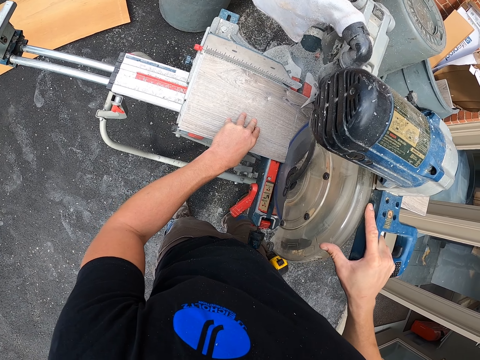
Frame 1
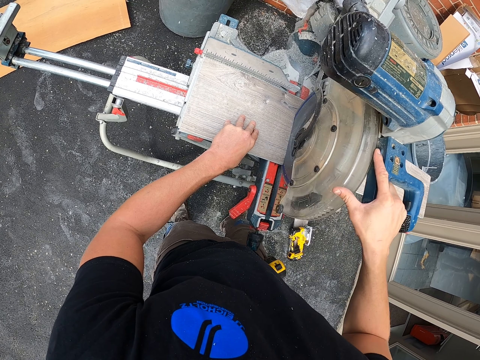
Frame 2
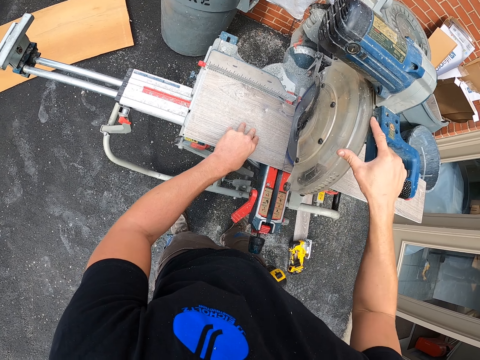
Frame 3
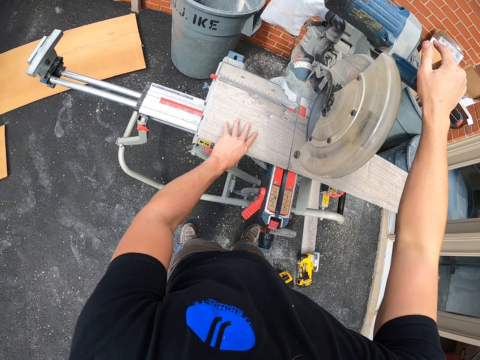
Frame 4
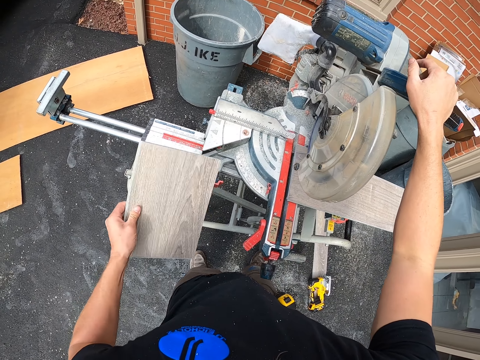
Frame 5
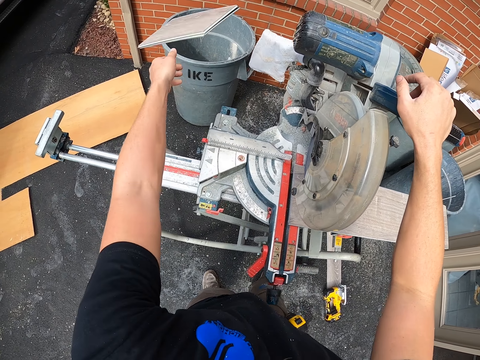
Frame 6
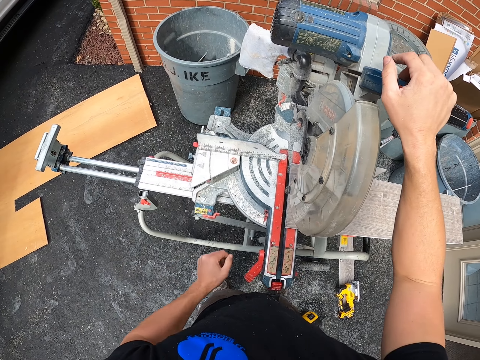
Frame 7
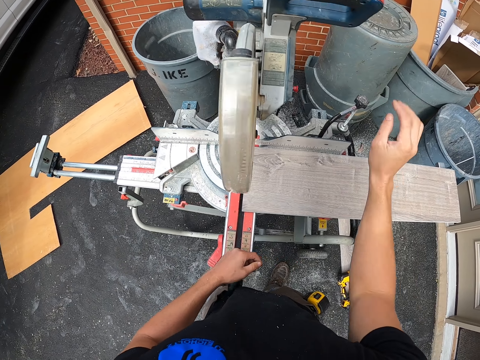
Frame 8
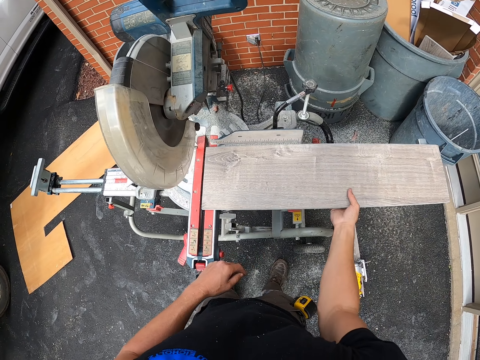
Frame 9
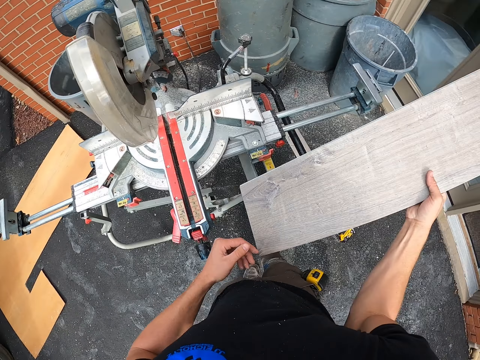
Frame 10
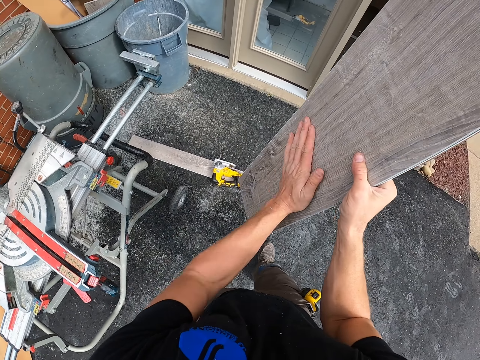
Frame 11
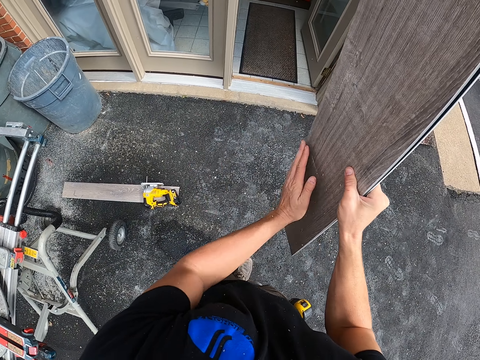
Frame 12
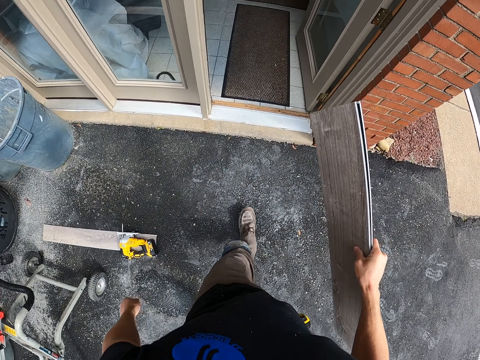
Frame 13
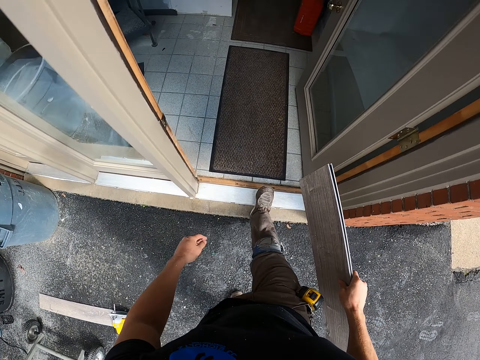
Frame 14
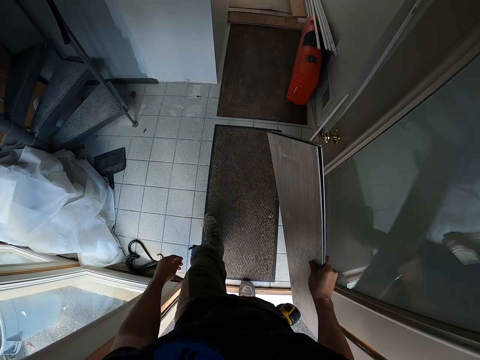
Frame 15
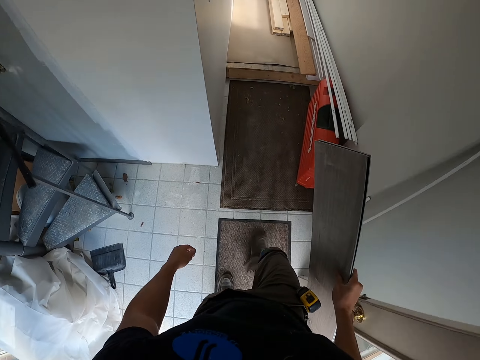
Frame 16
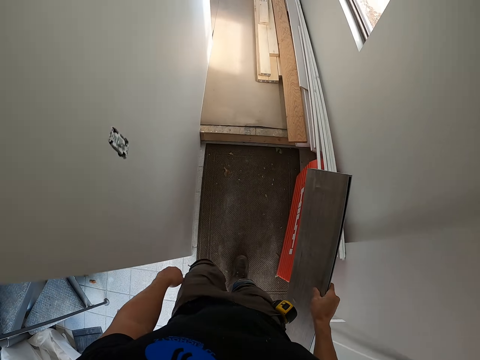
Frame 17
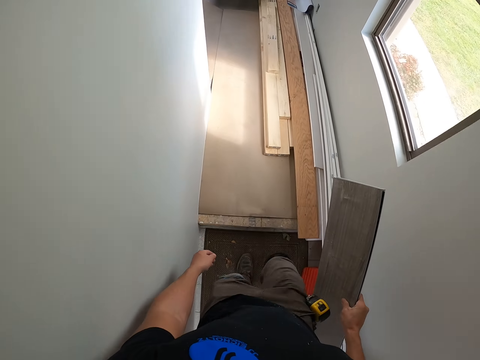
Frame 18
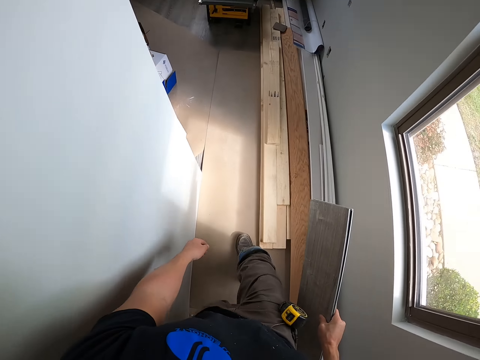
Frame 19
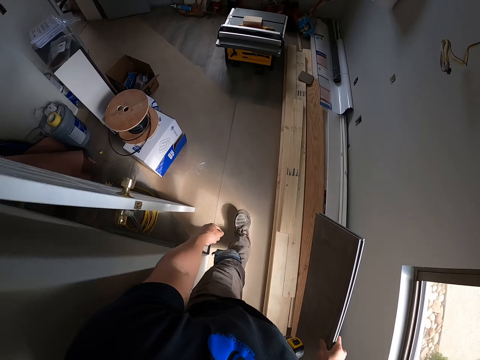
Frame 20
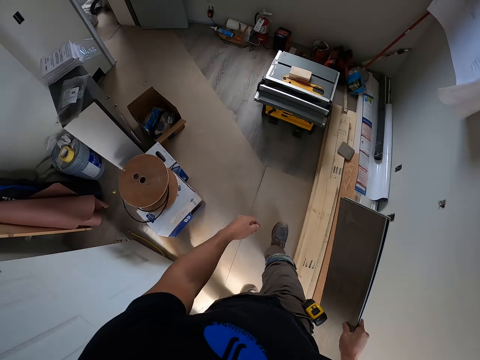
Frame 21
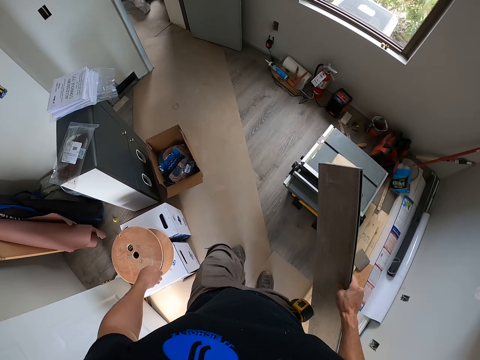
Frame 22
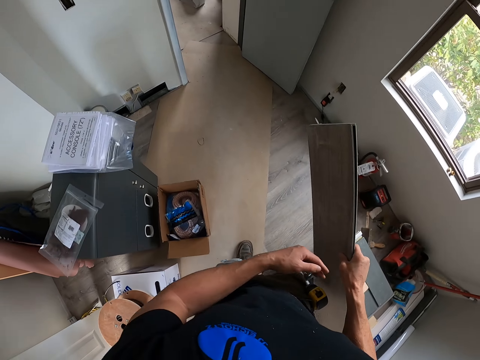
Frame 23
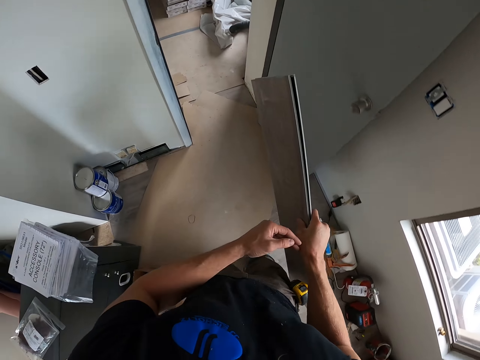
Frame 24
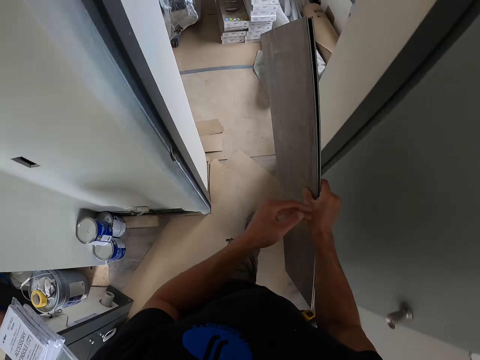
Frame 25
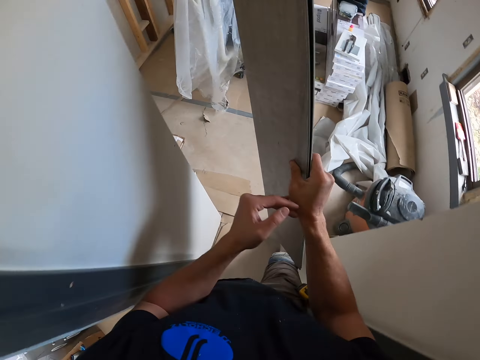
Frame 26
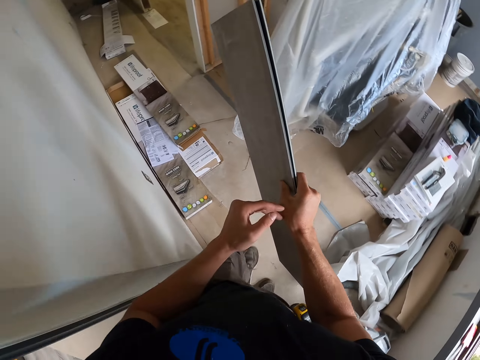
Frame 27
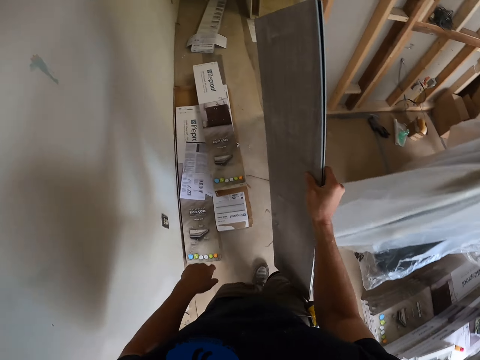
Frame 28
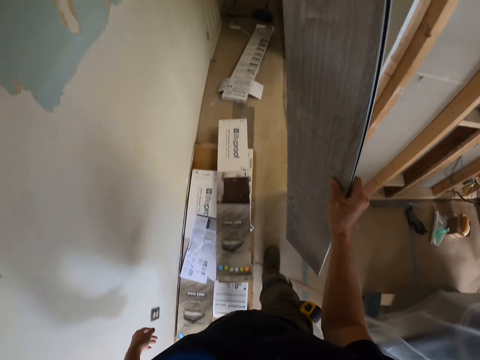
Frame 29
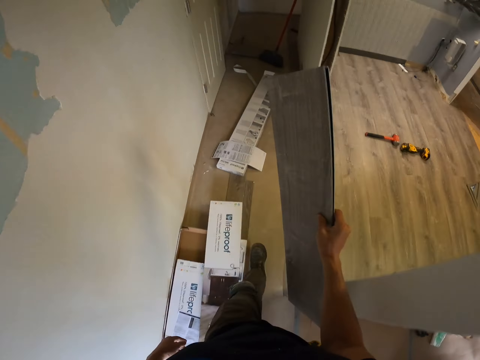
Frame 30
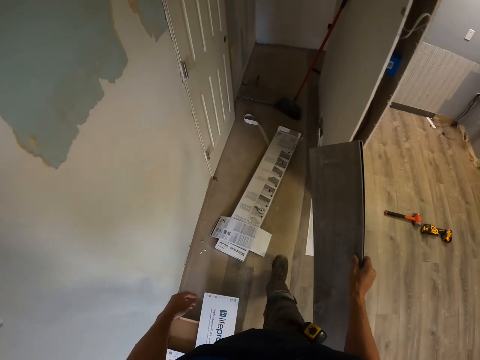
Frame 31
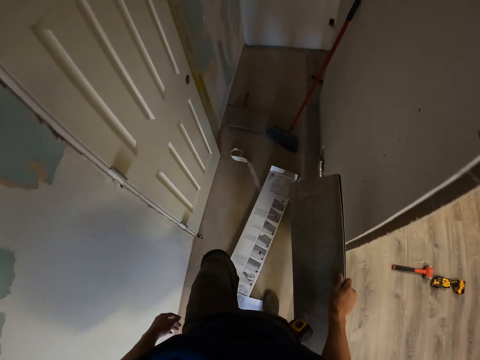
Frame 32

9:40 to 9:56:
The camera wearer picks up the piece of wood. He throws the wooden tile pieces in the trash bin. He removes the wooden tiles from the wood cutter machine. He dusts off the wooden tiles with his left hand. He walks with the wooden tiles in the house. He rubs his right hand.

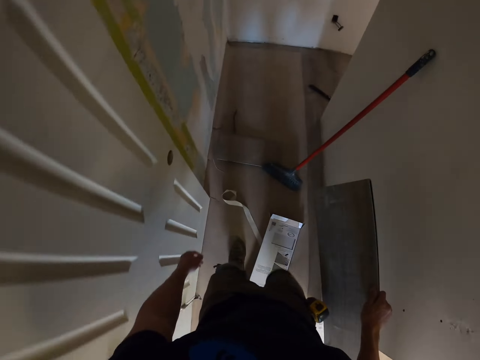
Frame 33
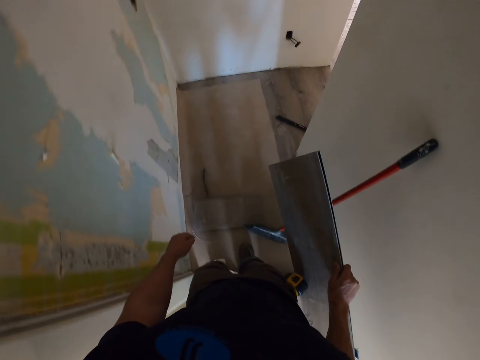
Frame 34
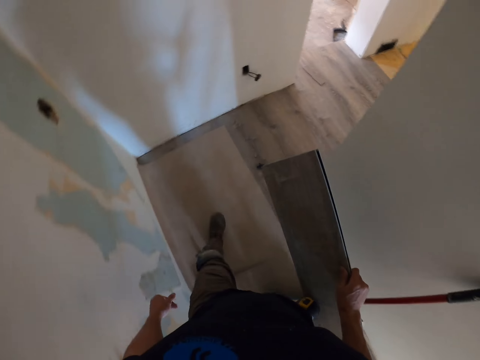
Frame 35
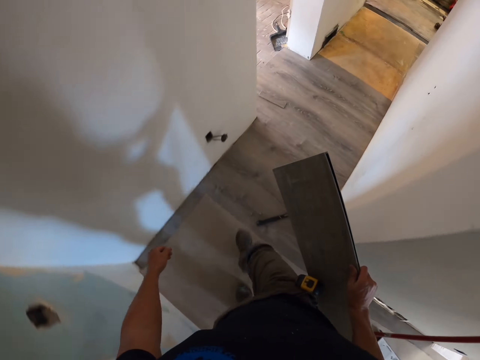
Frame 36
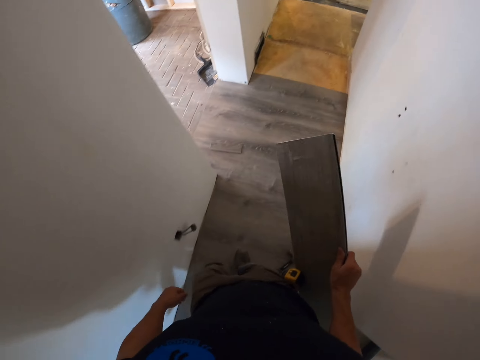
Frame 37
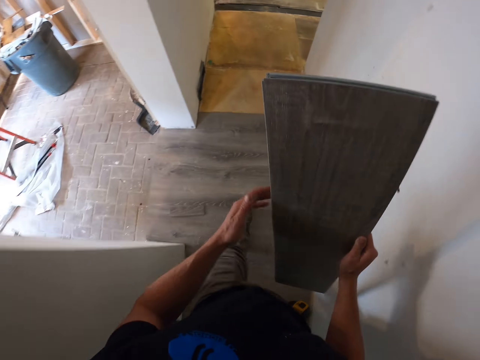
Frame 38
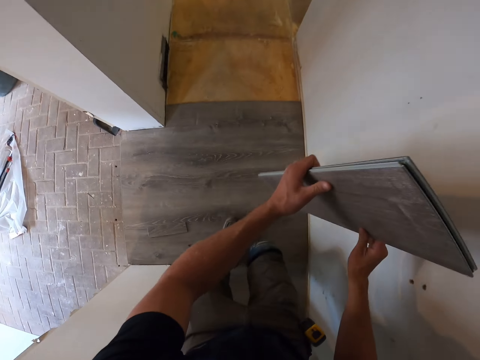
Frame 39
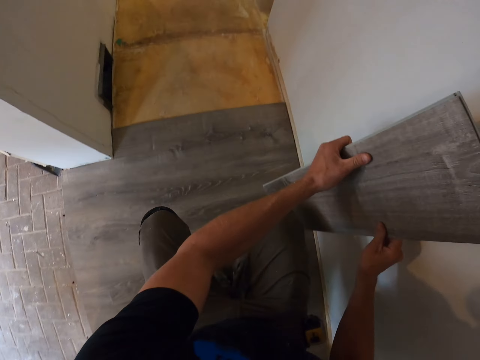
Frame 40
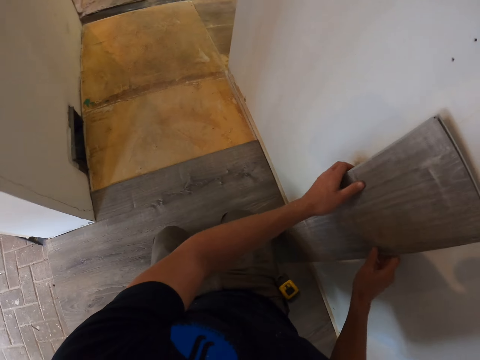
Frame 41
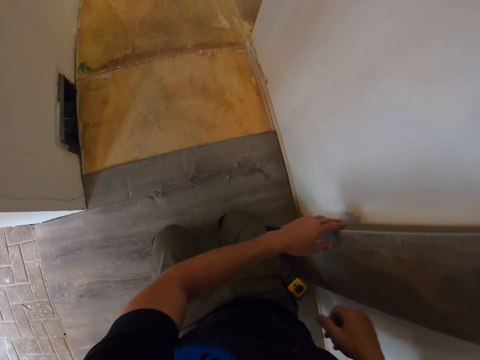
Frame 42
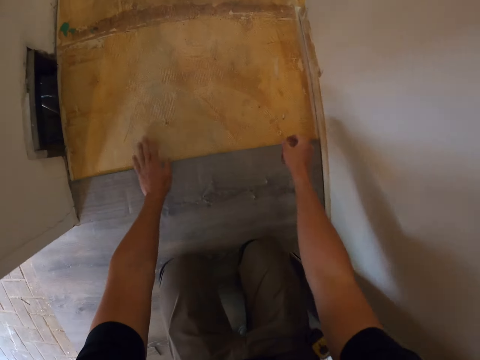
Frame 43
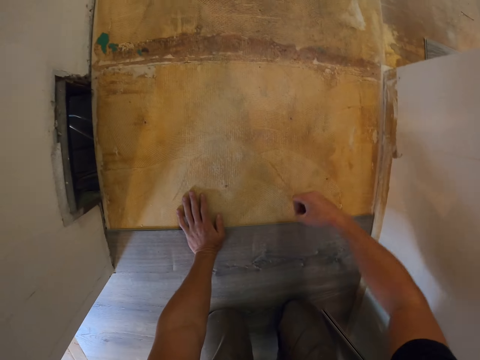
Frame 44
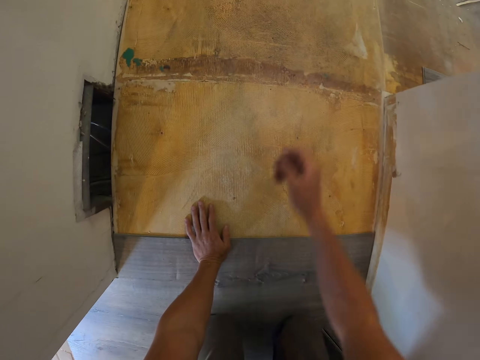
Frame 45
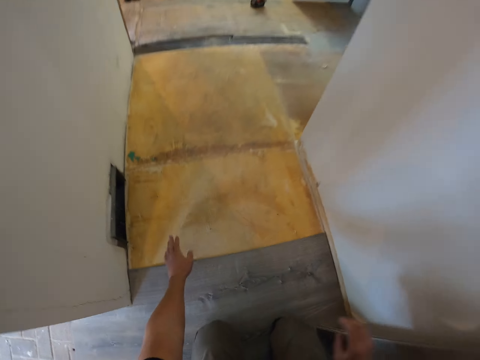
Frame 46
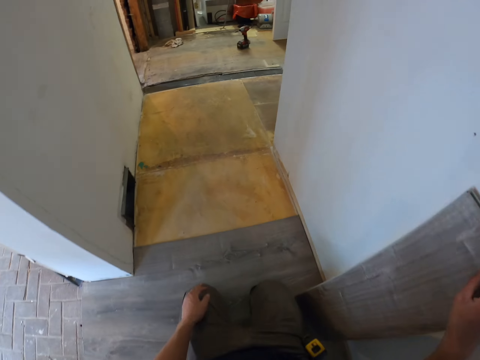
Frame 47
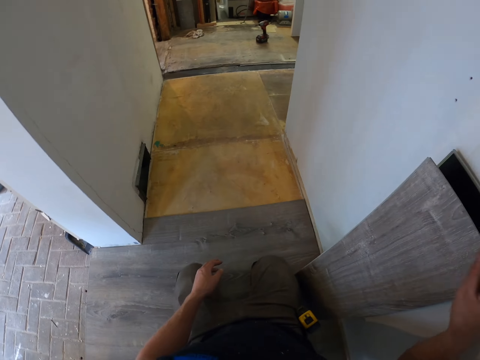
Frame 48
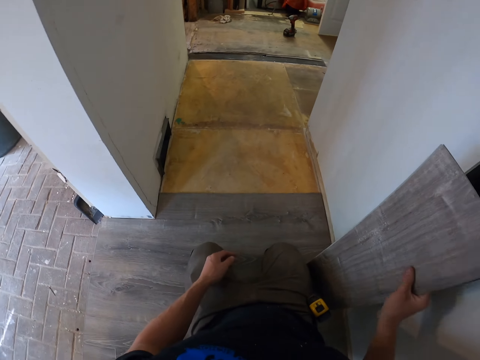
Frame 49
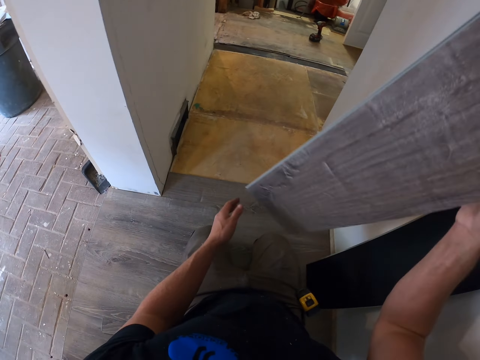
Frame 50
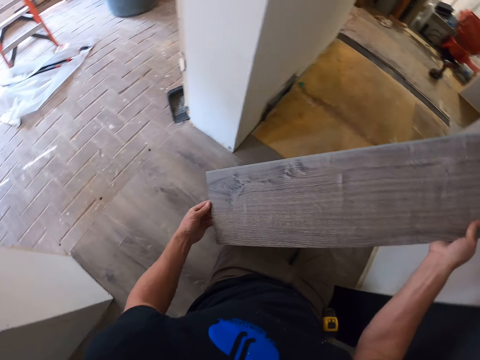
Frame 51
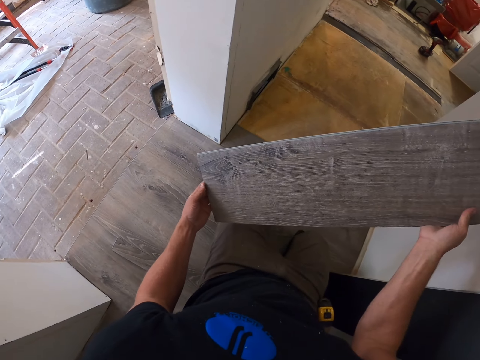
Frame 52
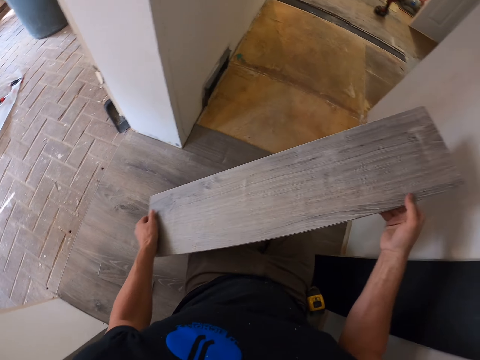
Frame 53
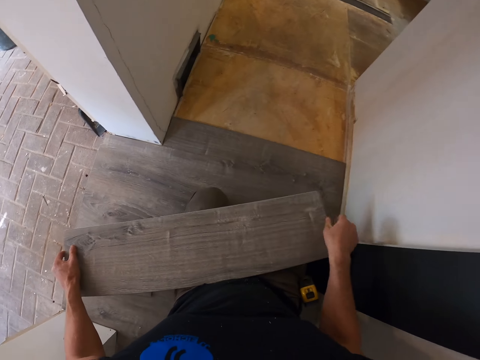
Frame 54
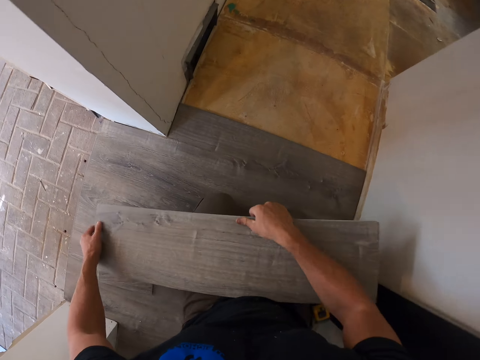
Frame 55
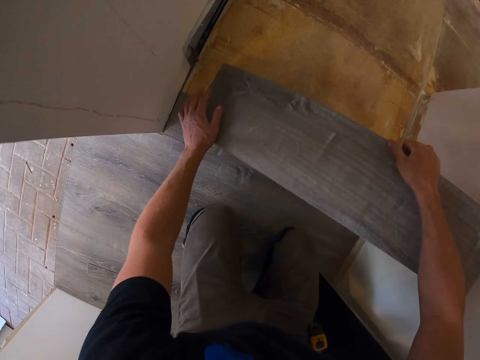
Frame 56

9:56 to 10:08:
The camera wearer puts the wooden tiles on the floor. They kneel on the floor. They put the piece of wood on the wall. They pick something from the floor, throw away something, and pick up the wooden tile. They fix the wooden tile on the floor.
